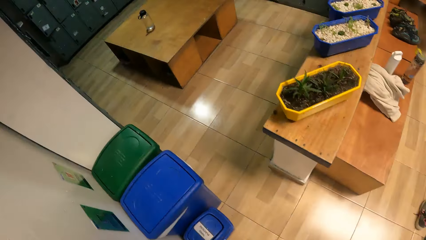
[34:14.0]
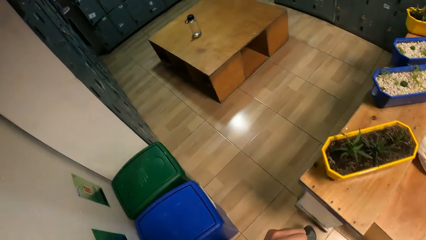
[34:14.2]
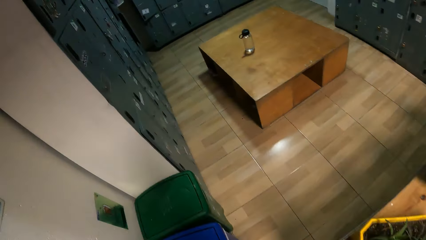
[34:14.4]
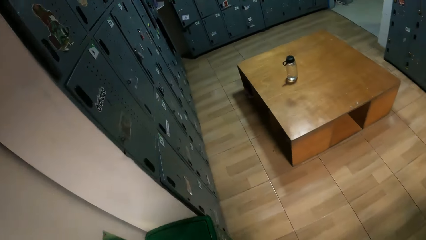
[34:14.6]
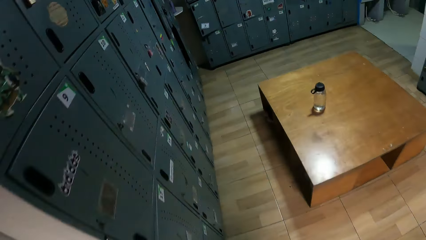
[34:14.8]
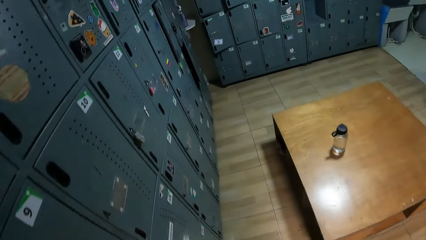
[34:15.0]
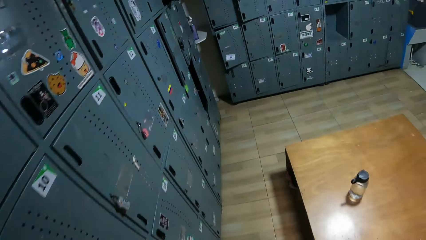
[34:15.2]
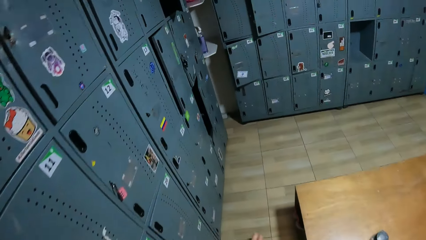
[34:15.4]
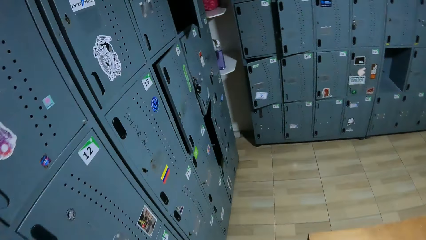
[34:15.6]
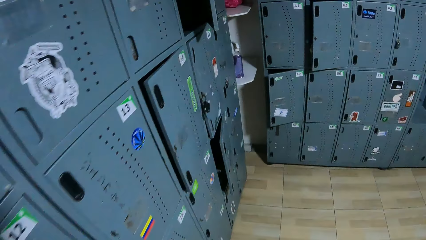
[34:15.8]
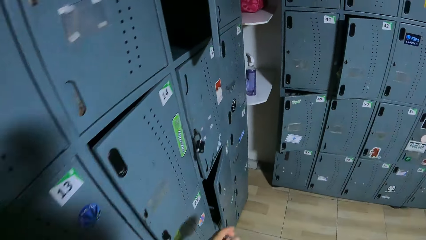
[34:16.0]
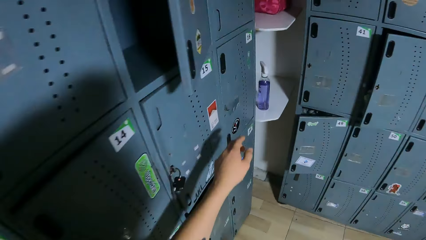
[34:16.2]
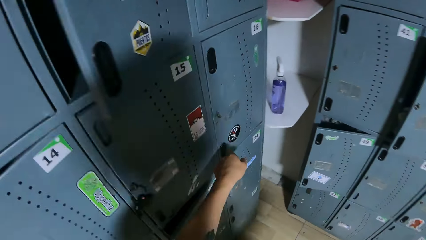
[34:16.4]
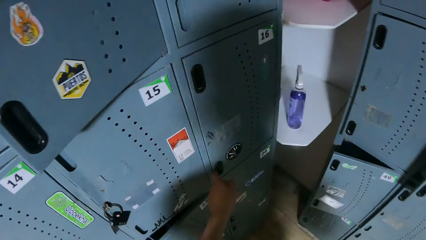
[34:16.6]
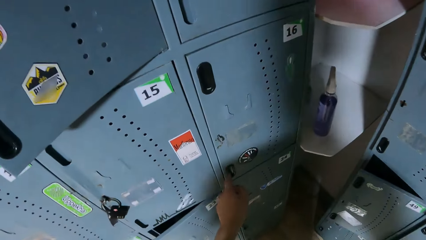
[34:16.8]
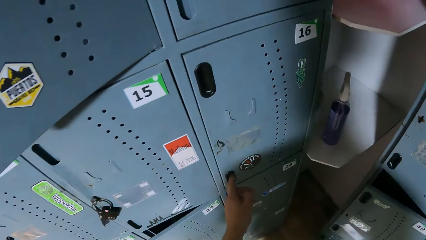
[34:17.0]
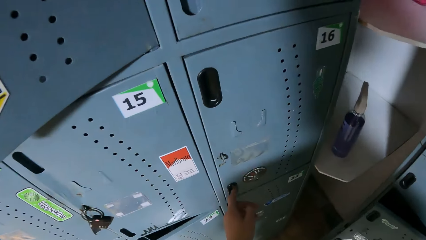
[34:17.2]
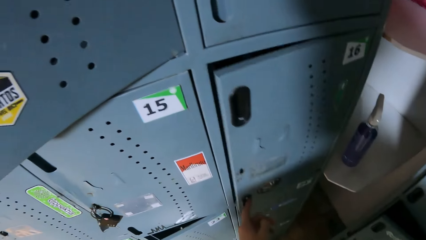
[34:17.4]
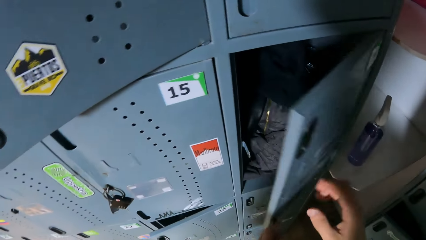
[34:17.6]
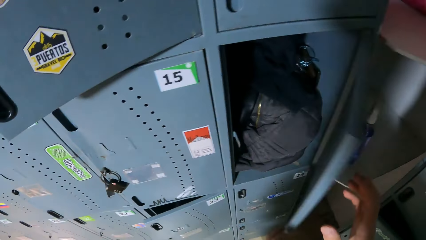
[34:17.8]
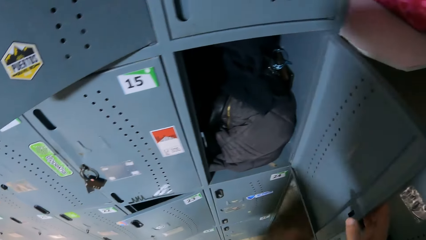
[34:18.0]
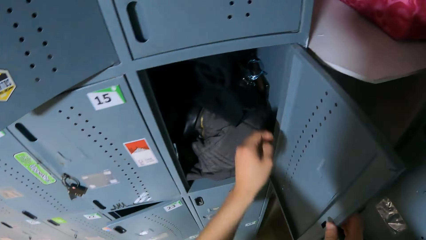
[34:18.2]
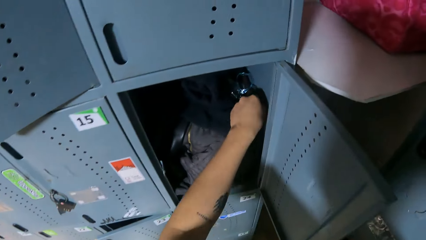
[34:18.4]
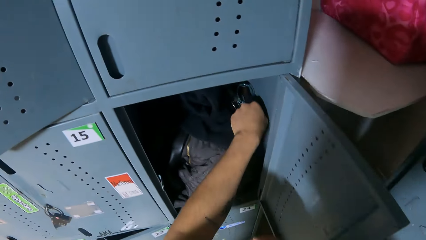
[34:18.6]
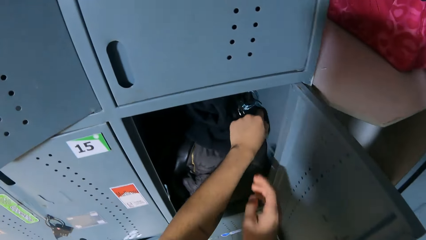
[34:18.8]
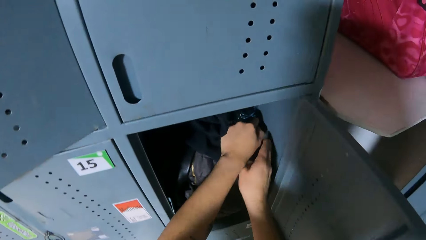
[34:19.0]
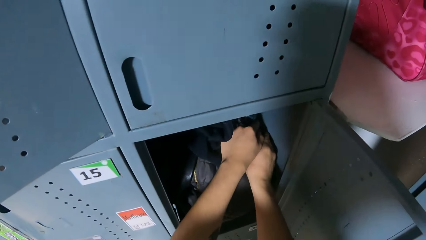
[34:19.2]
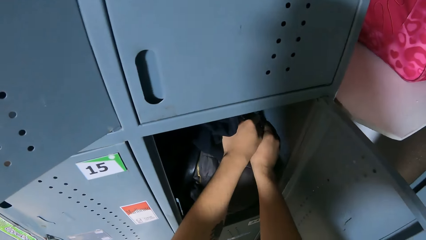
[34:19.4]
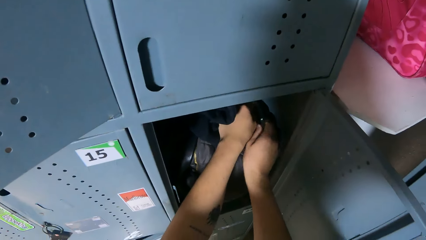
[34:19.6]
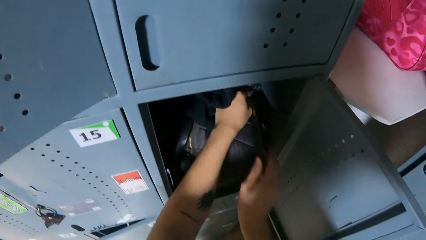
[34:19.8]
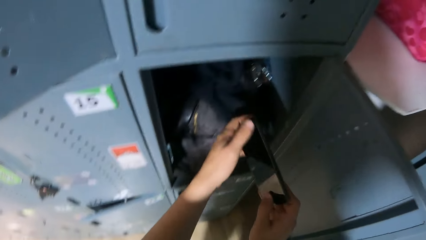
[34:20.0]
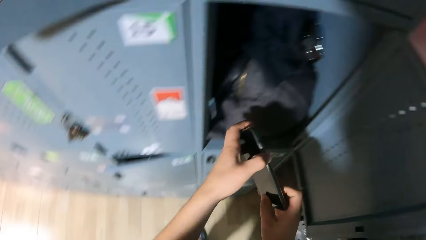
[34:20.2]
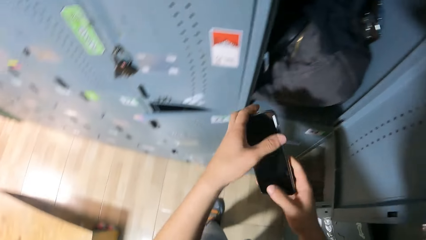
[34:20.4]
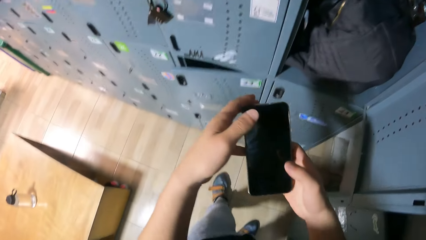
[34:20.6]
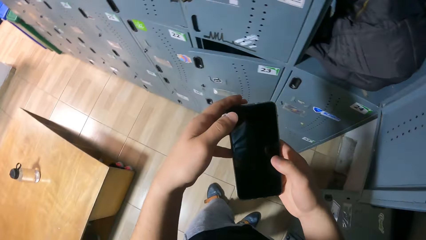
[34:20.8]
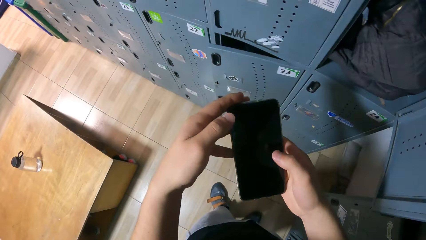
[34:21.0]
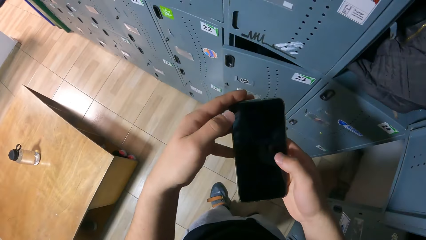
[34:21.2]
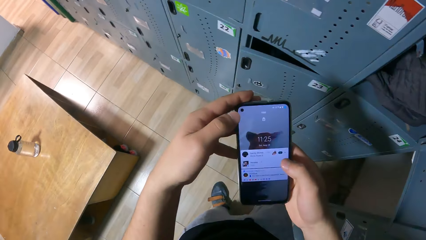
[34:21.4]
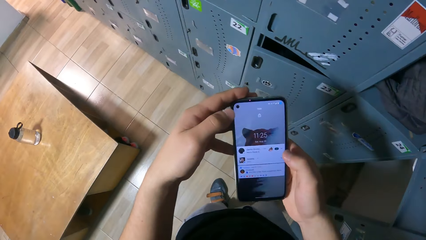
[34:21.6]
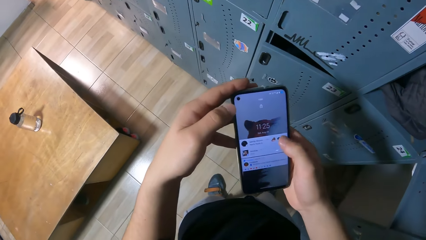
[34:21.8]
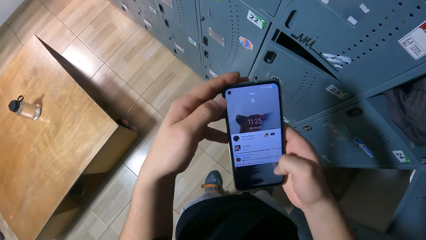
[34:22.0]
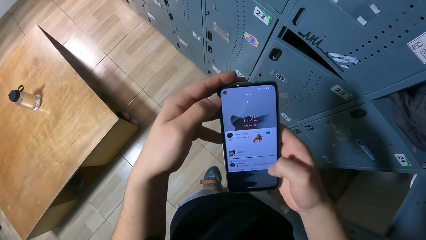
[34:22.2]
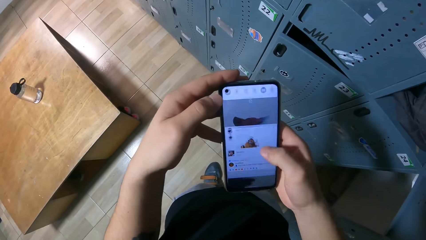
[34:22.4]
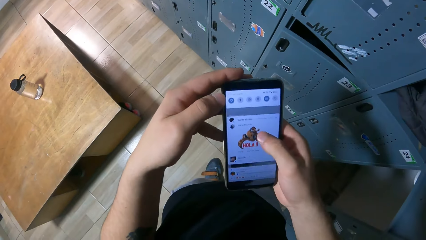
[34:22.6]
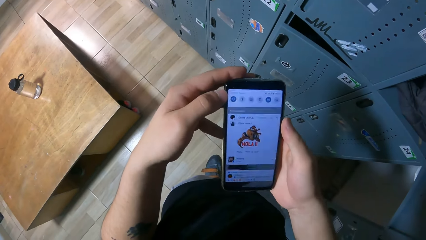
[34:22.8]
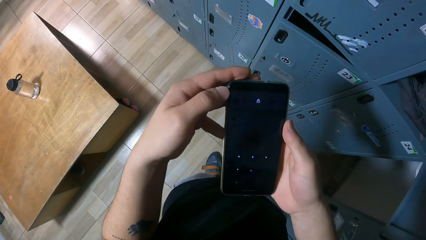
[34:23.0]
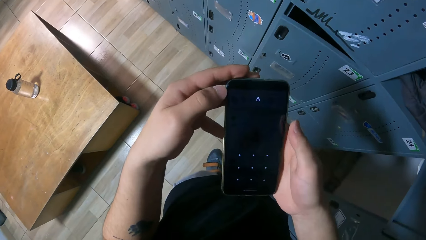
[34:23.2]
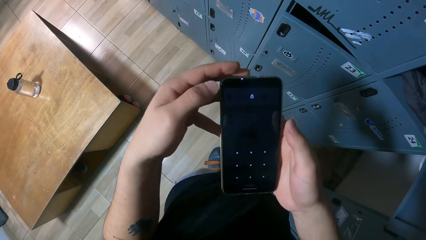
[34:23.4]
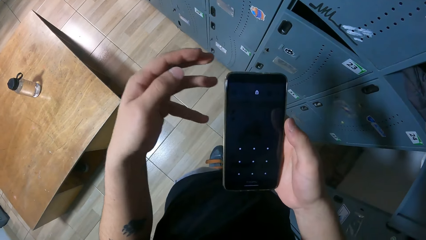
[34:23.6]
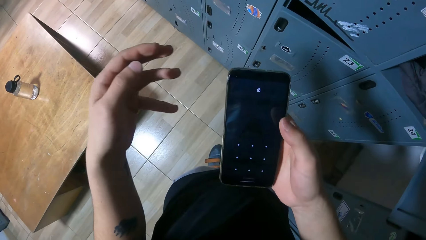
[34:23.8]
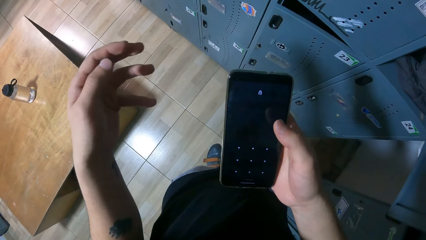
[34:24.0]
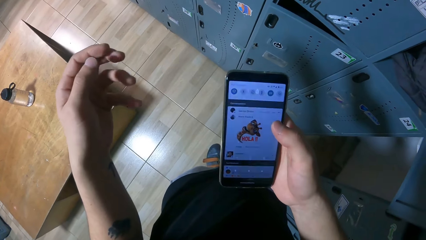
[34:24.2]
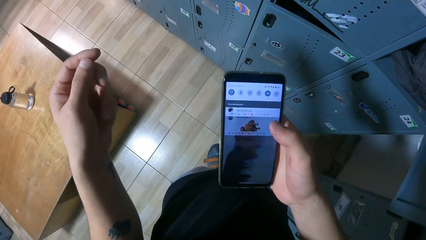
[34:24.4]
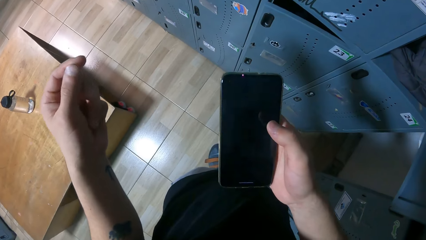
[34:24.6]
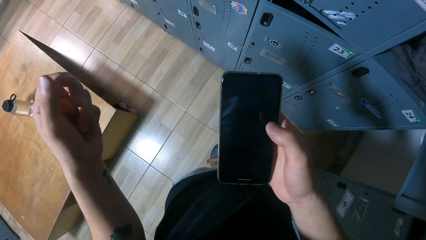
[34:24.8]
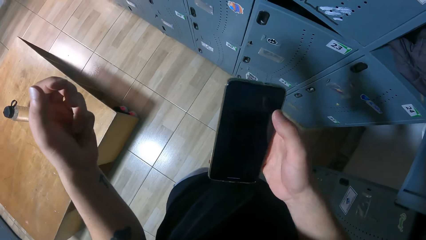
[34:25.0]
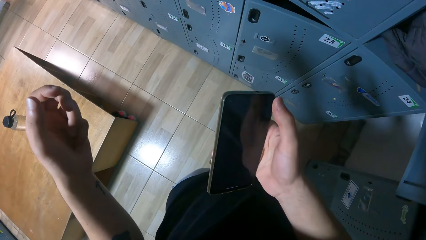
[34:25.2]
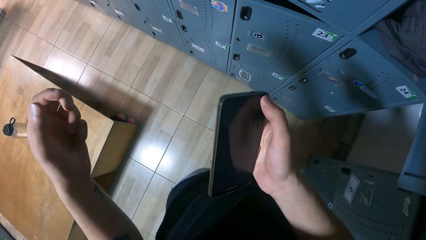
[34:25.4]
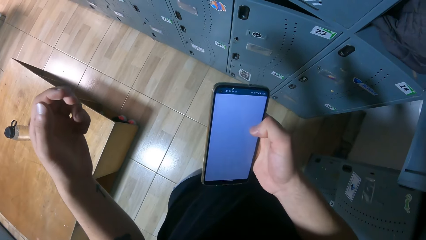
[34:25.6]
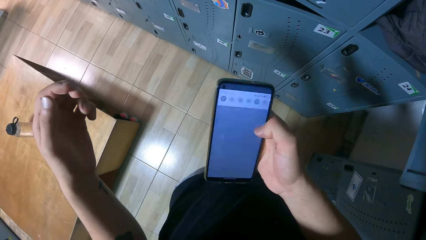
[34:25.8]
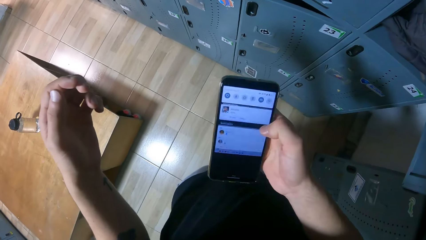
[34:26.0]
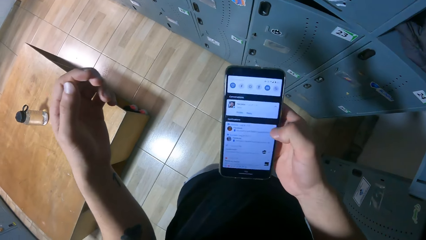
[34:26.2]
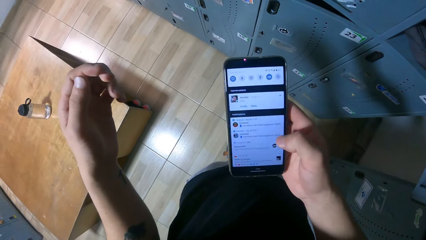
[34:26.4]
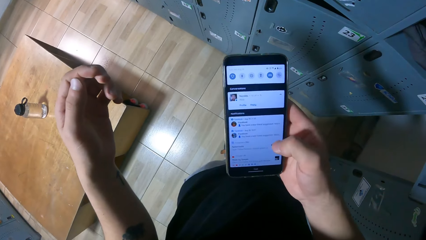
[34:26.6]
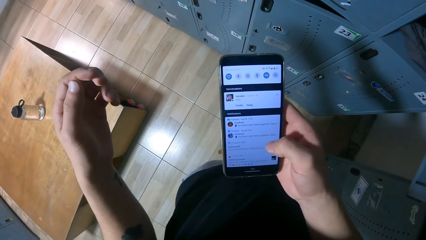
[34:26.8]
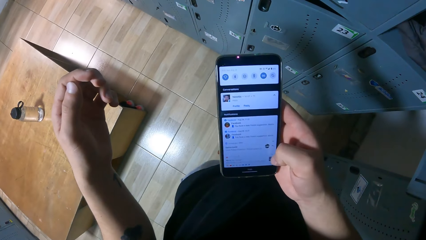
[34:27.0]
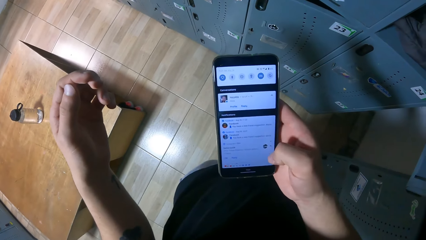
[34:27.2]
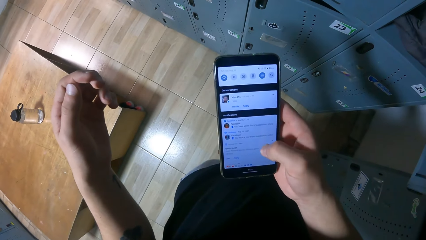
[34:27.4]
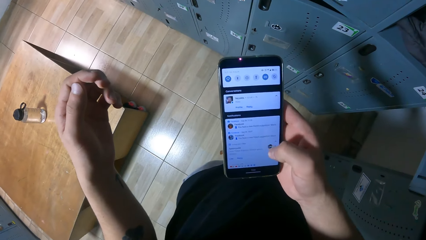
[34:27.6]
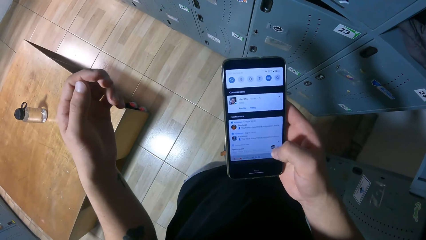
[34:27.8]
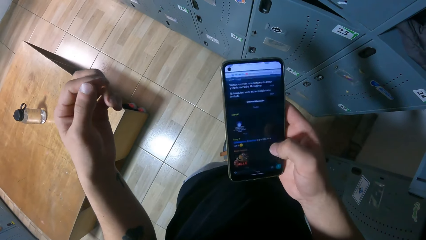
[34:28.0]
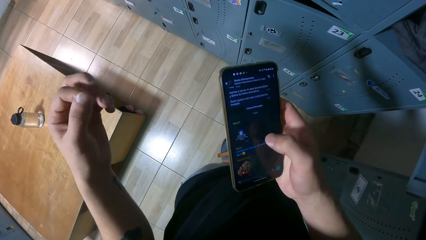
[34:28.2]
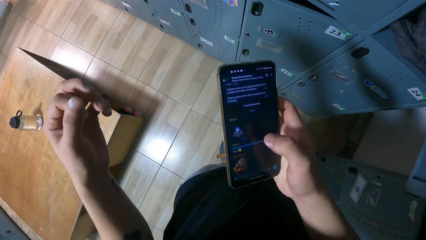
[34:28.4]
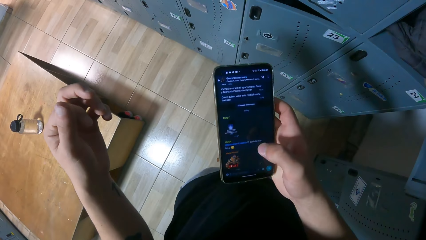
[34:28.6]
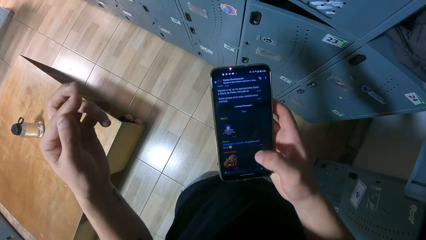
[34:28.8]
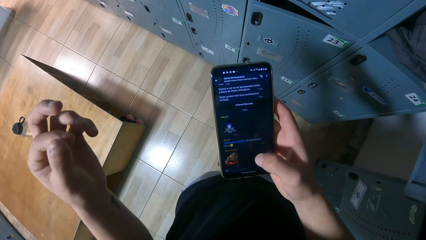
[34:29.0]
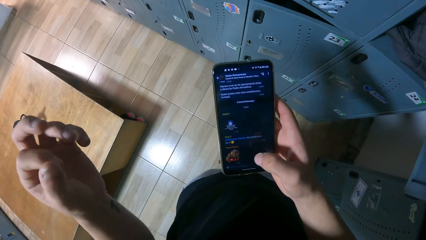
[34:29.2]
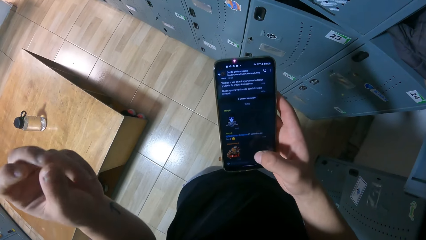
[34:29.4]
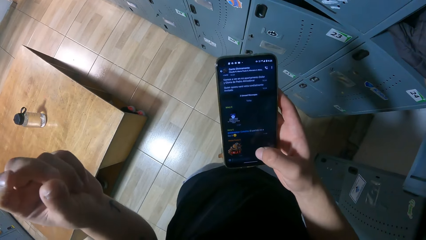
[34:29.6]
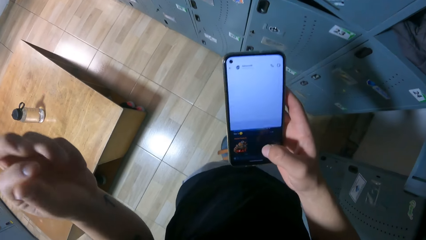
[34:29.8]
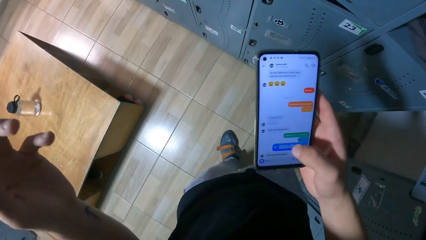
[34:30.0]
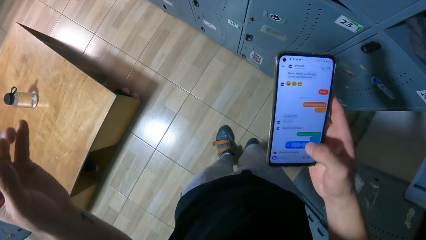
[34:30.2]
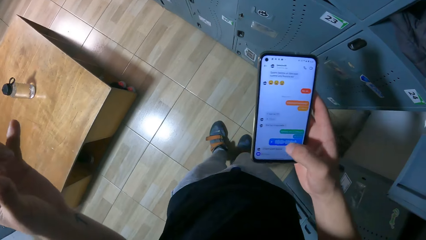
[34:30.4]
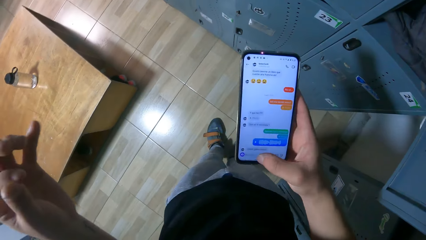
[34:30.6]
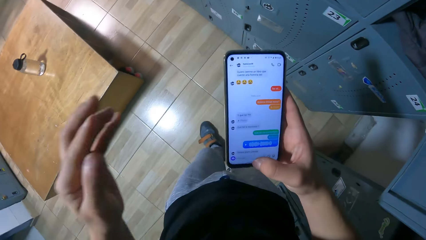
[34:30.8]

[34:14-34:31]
The camera wearer opens the cupboard with her left hand. She picks the mobile phone from the bag. She unlocks her phone. She holds the mobile phone with both hands. She turns on the mobile phone with her right hand. She uses her phone. She scrolls the mobile phone with her right hand. She withdraws her left hand from the mobile phone.
